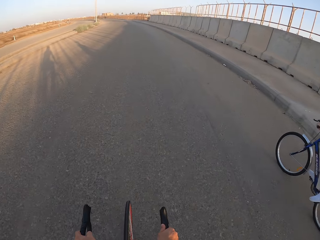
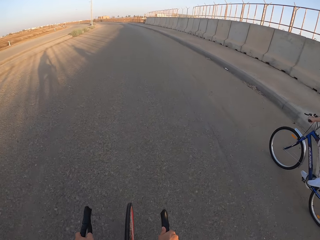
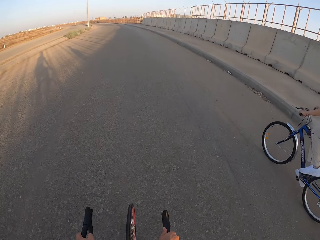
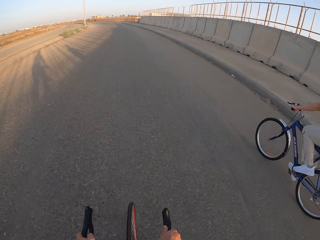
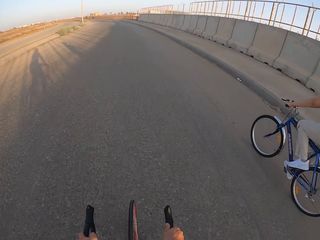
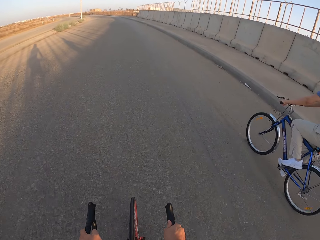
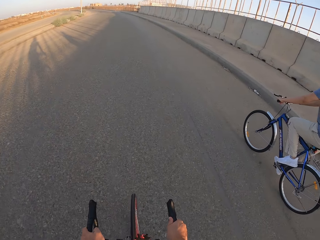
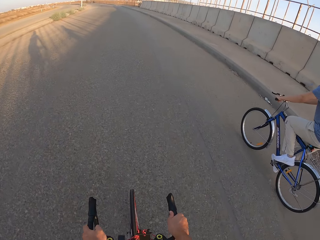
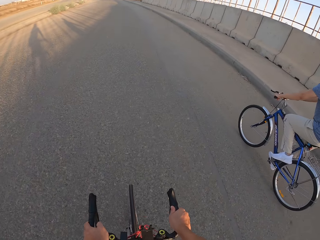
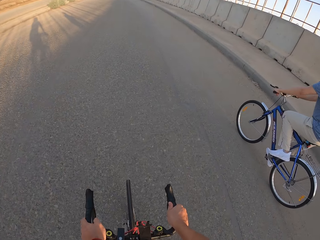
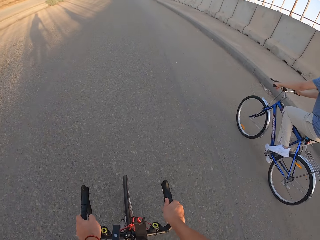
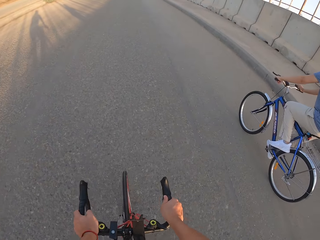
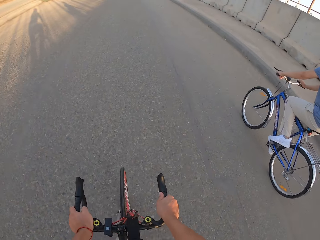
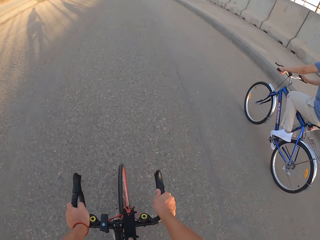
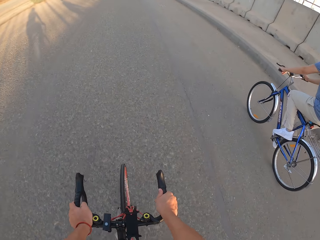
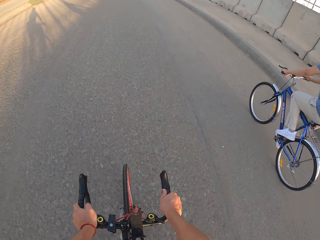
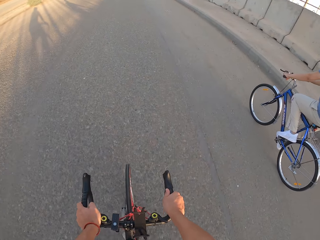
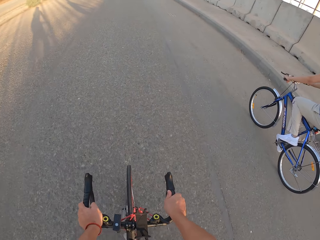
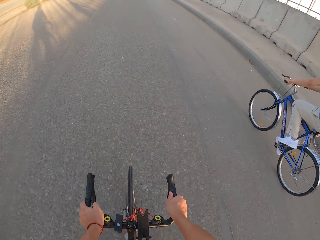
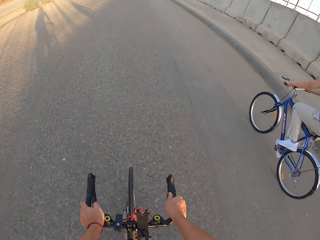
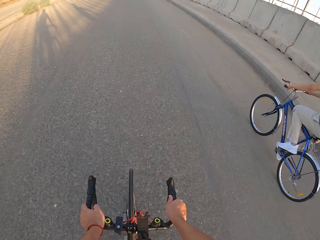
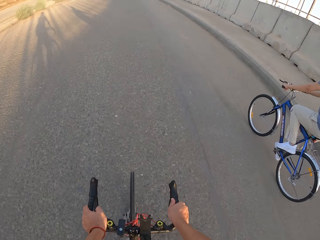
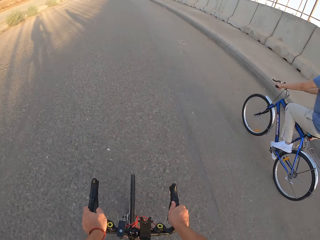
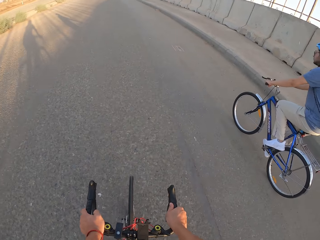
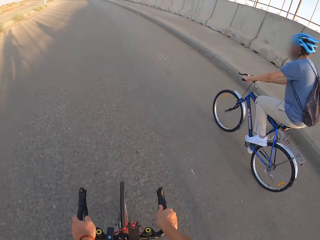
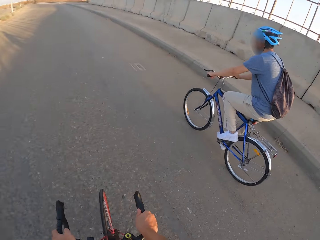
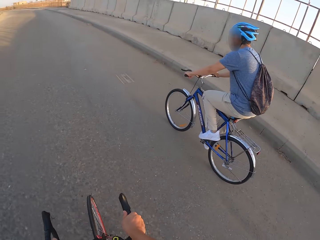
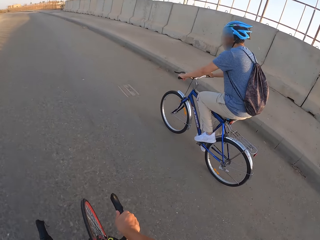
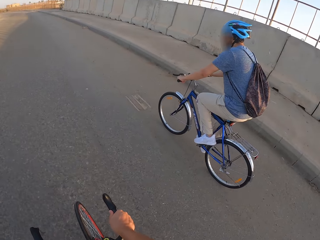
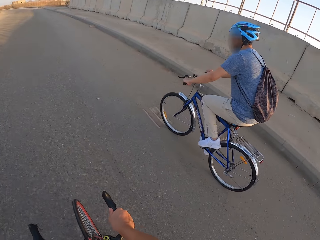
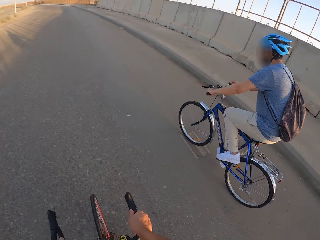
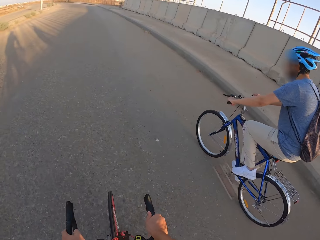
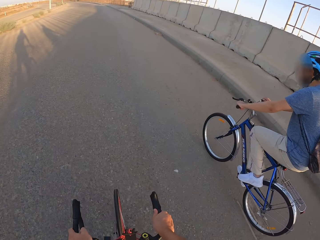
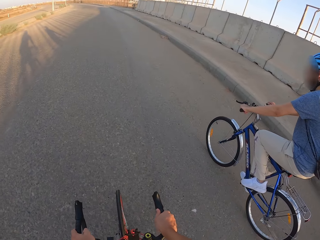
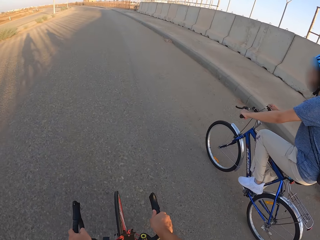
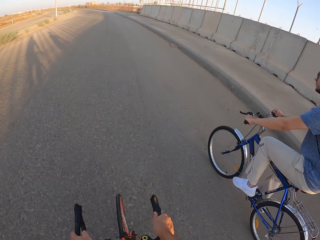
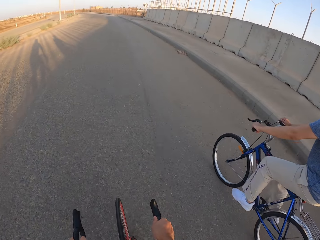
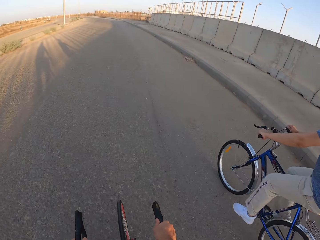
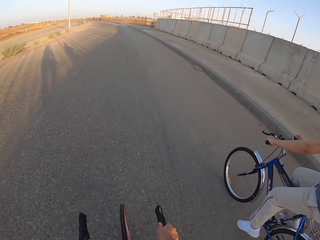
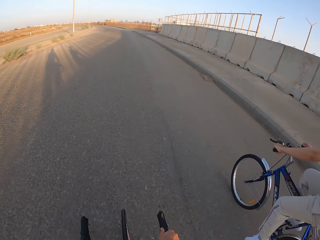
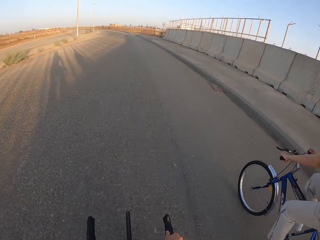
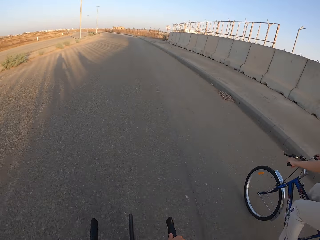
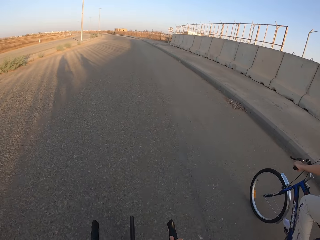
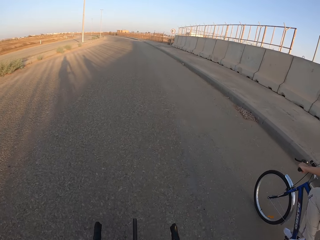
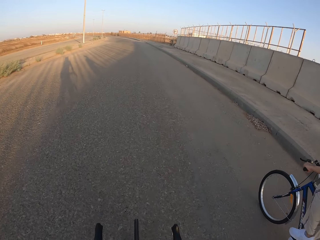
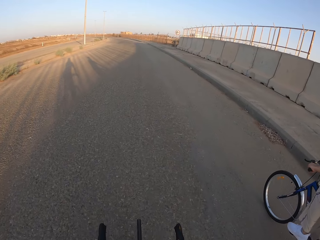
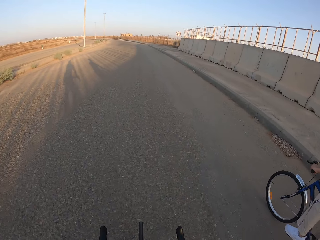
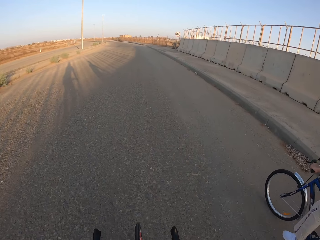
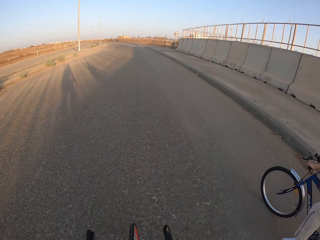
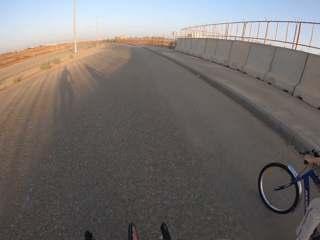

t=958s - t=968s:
A man rides the bicycle. The camera wearer looks at the man. They cycle along the road.

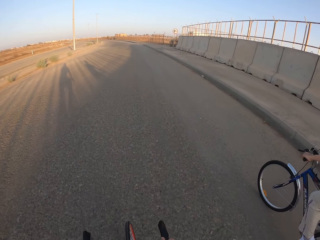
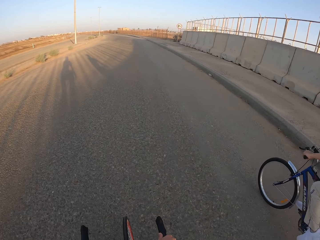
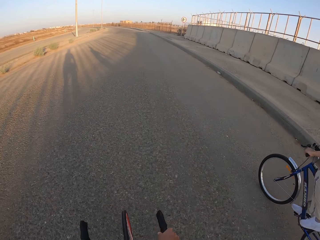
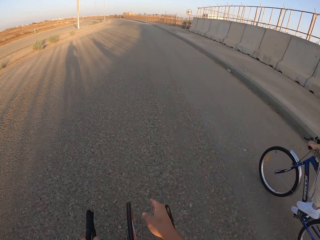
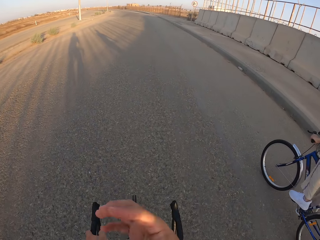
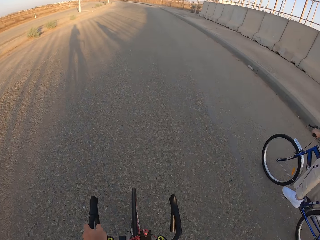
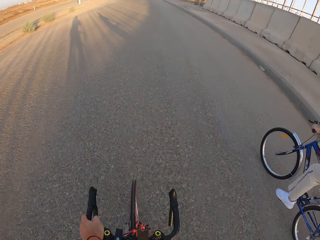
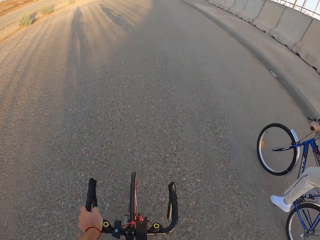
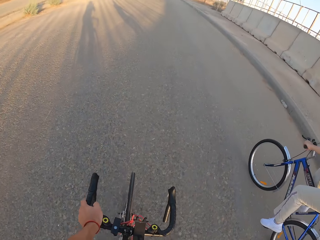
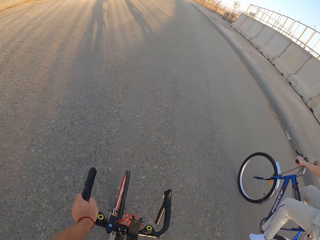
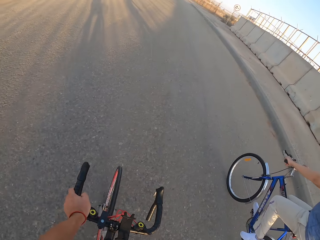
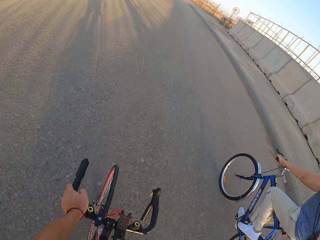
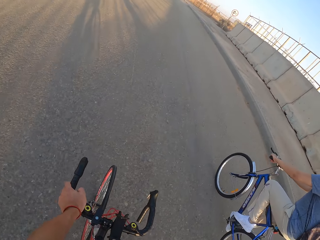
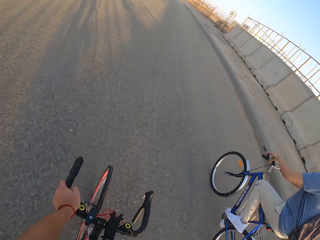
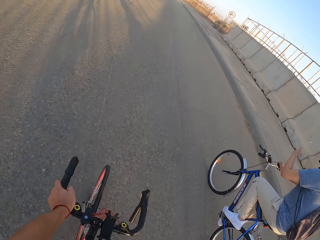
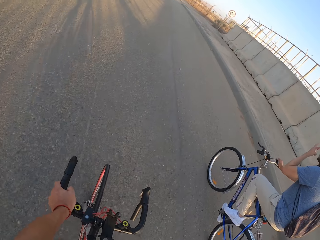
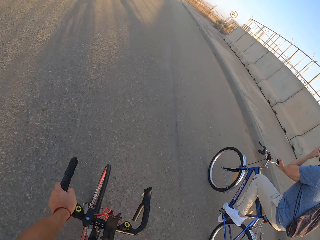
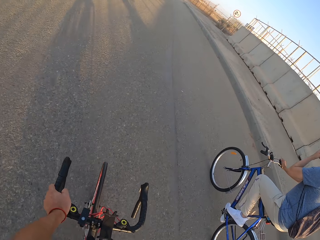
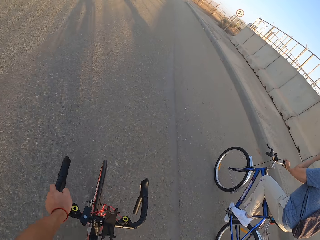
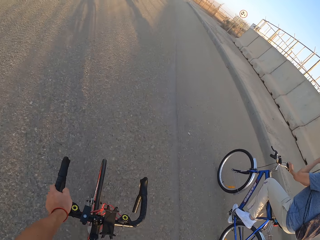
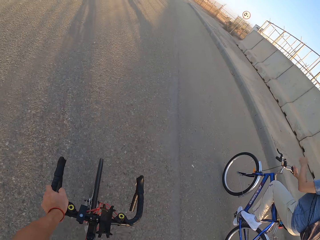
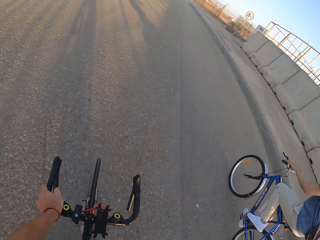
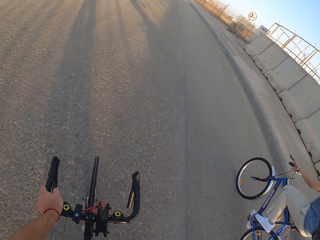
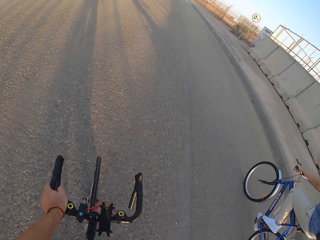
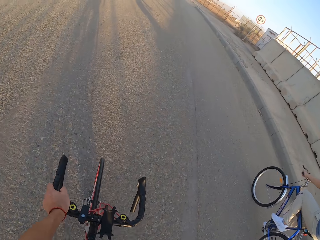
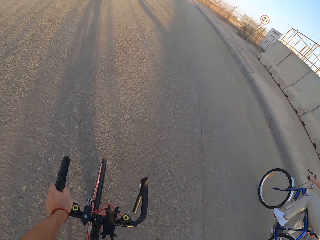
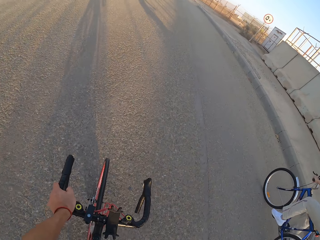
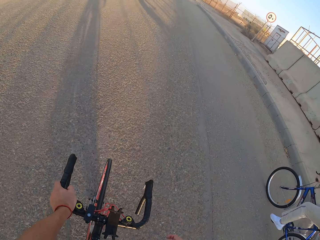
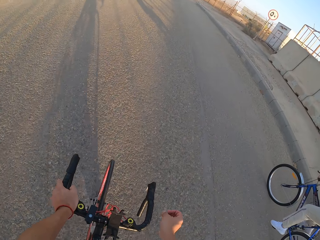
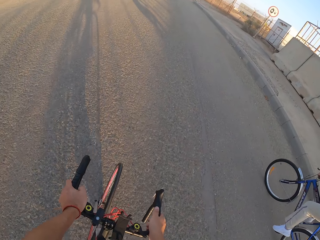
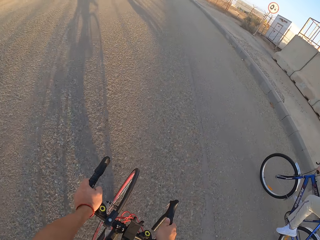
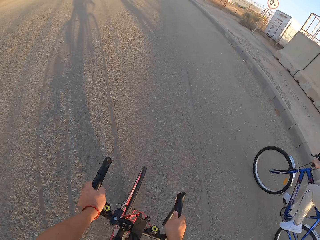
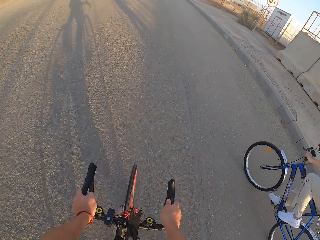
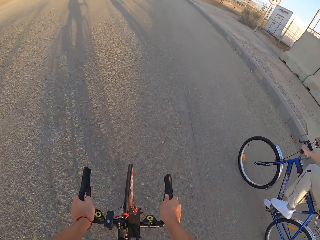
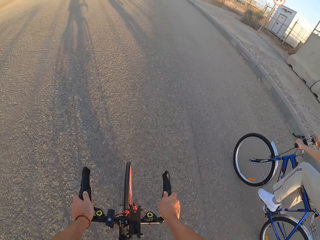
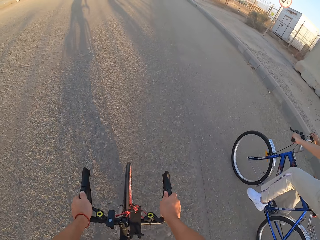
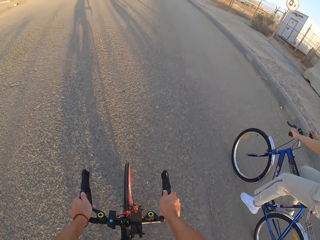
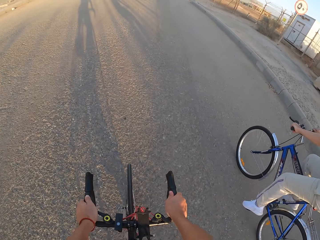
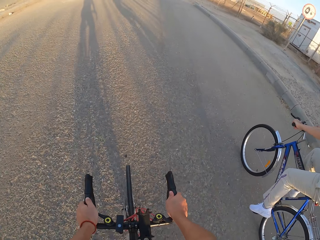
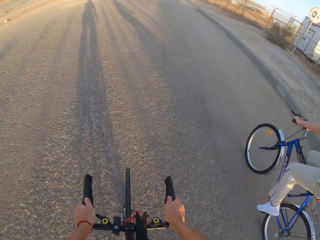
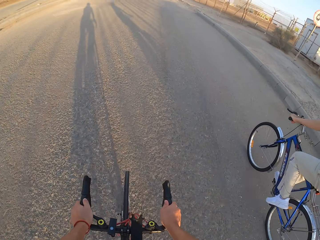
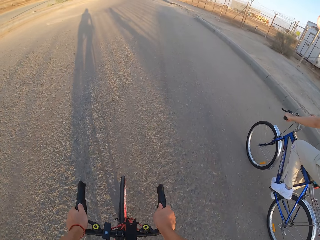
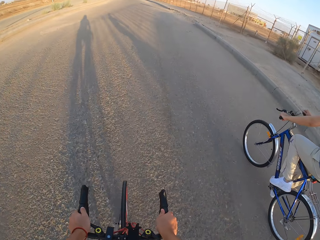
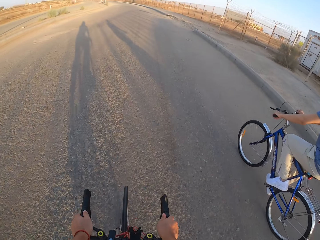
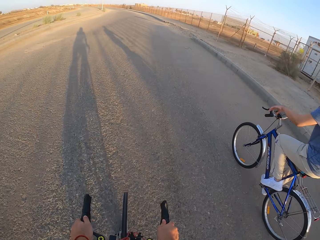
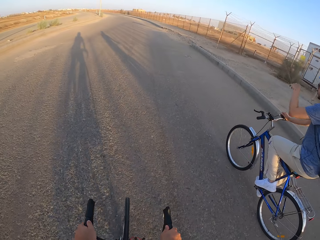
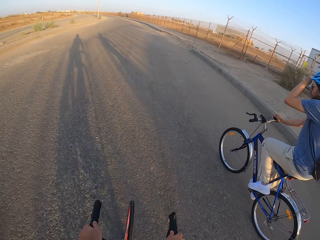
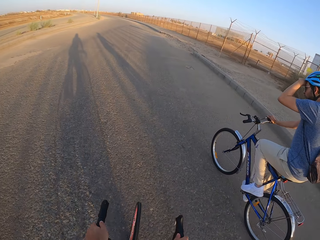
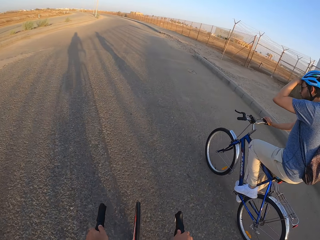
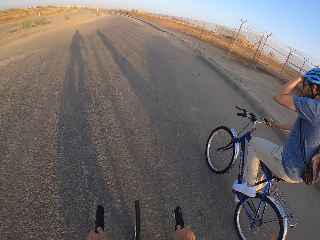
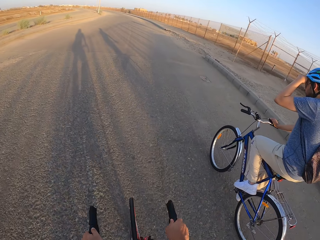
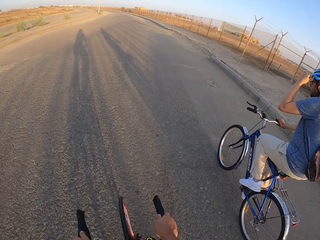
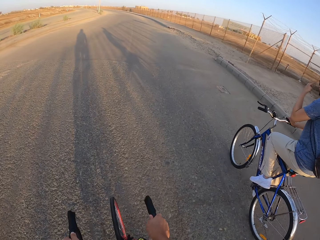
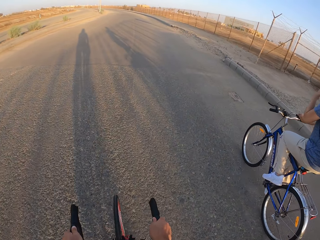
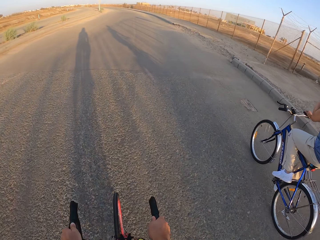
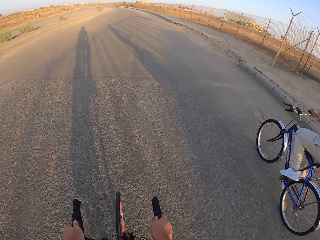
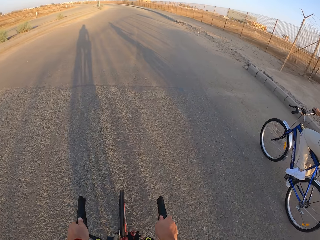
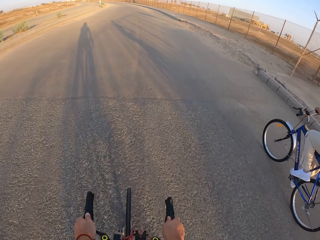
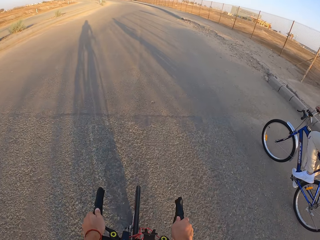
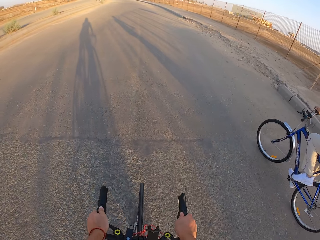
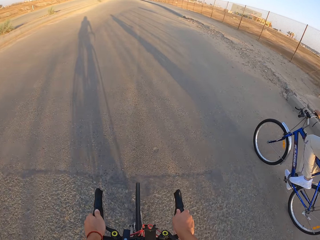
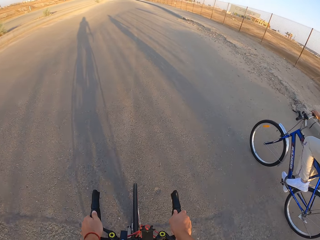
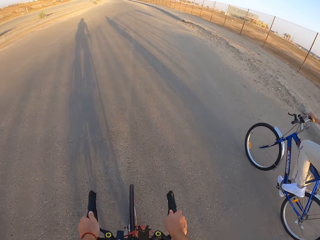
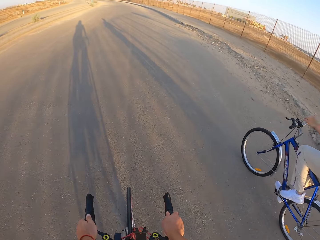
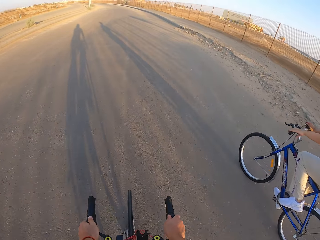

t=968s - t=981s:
The camera wearer raises the right hand towards something. They ride the bicycle. A man rides the bicycle. The camera wearer withdraws the right hand from something. They cycle along the road. The man touches the face. The camera wearer rides the bicycle.
